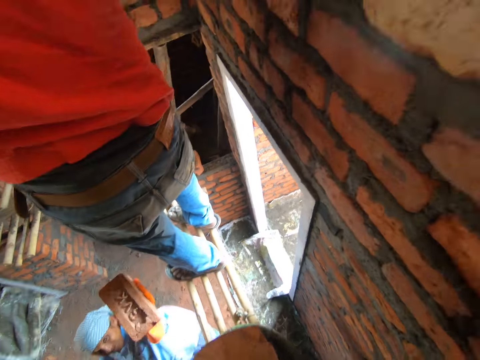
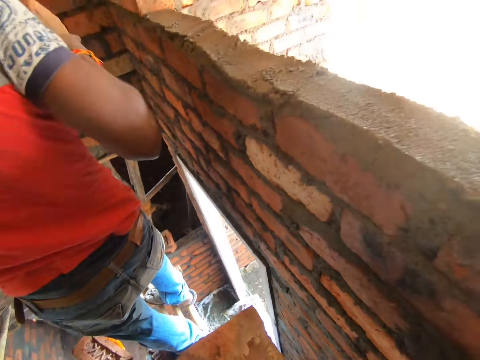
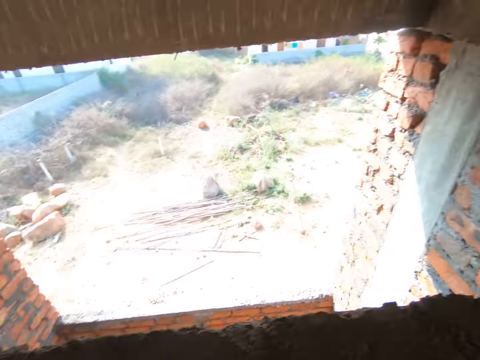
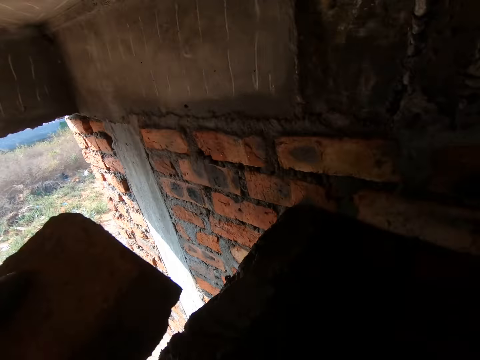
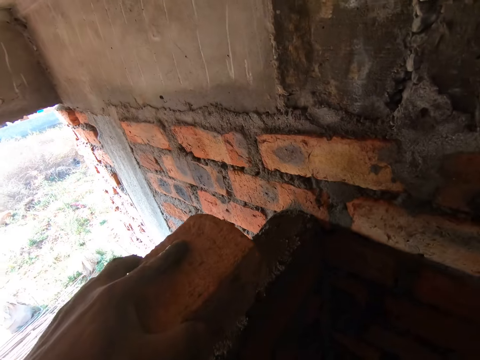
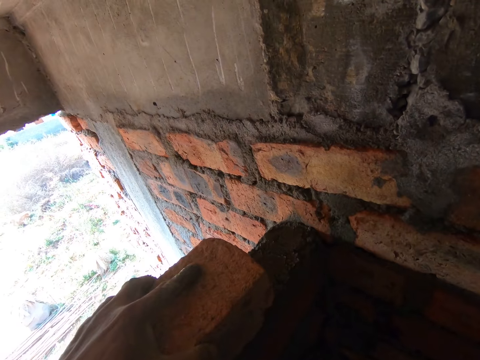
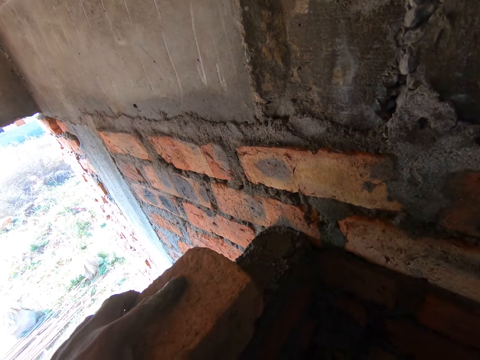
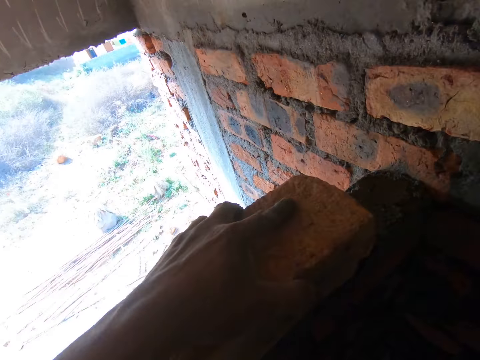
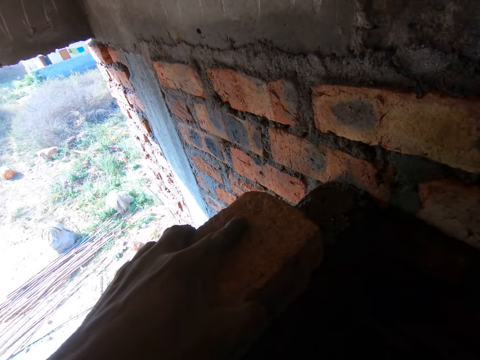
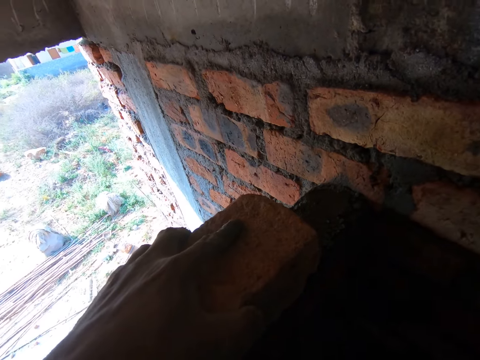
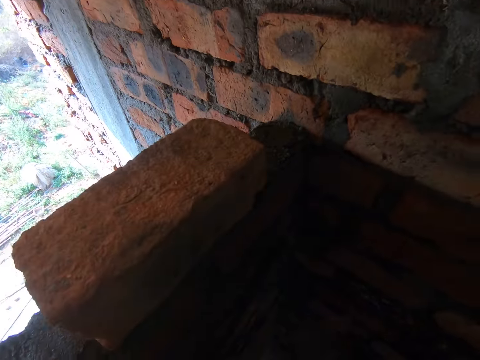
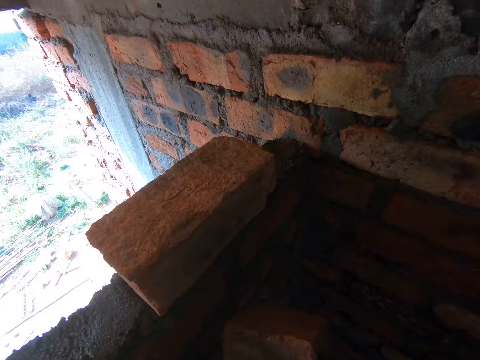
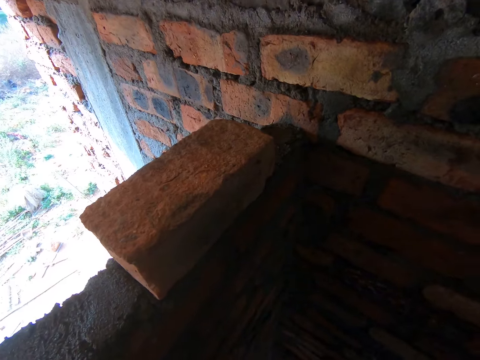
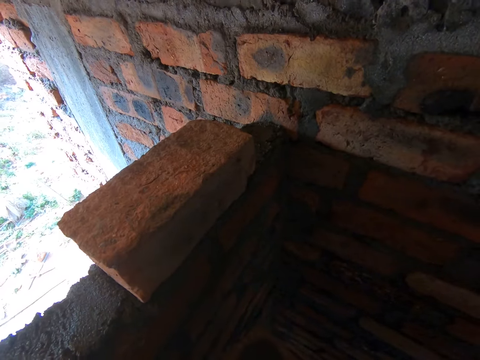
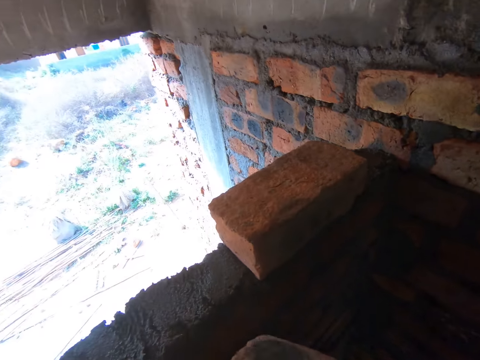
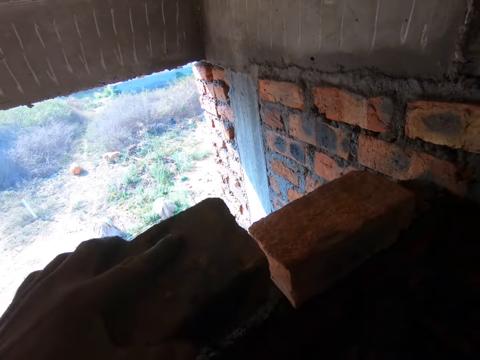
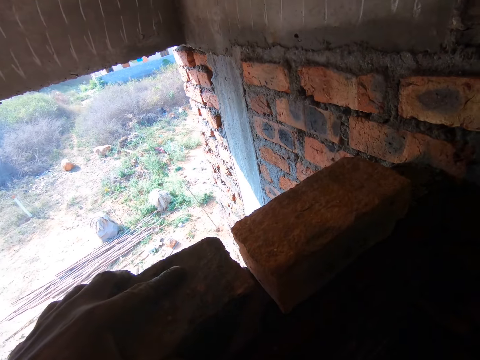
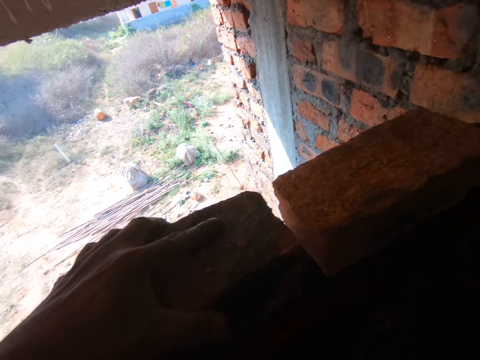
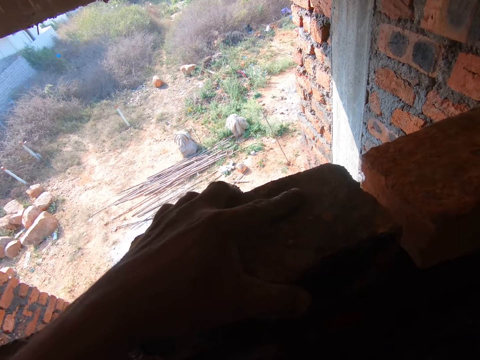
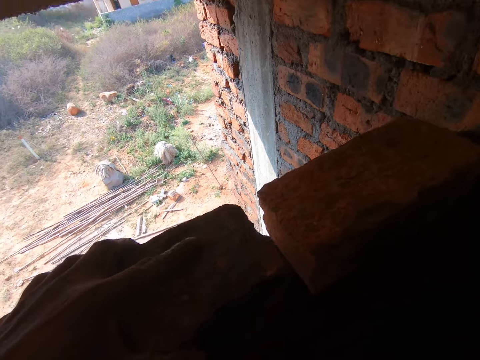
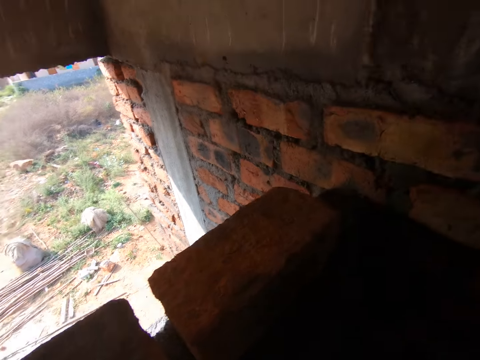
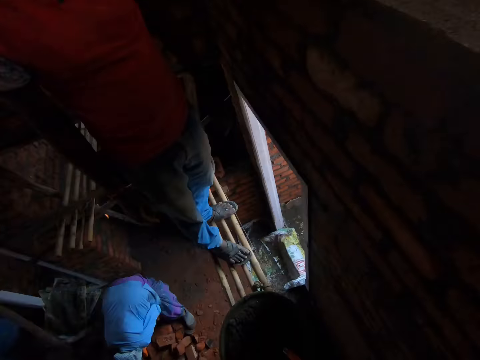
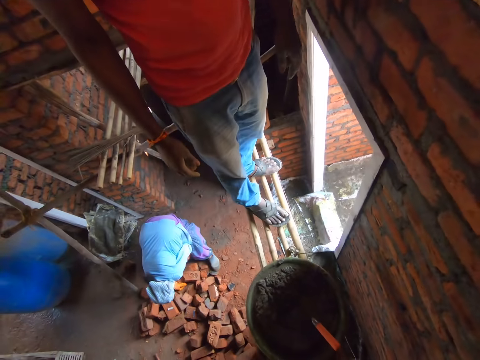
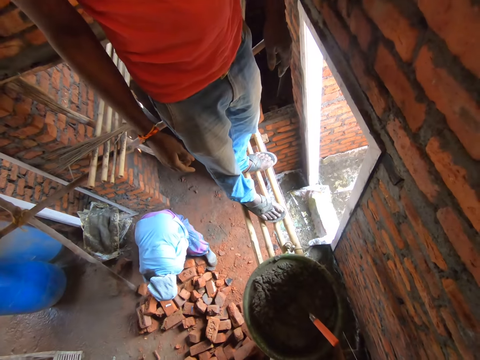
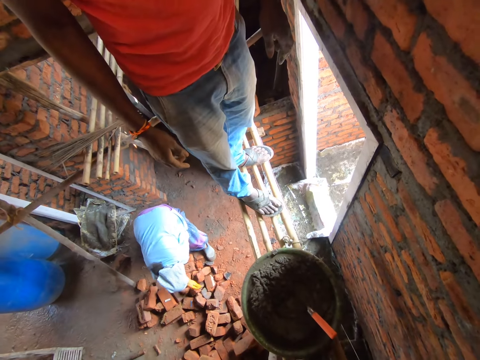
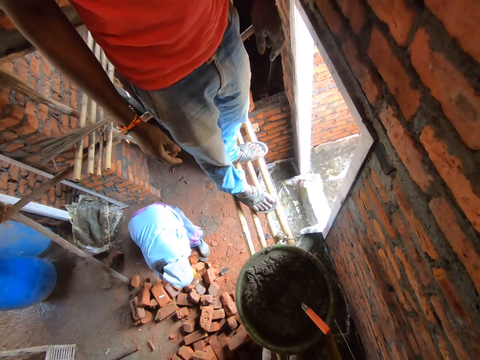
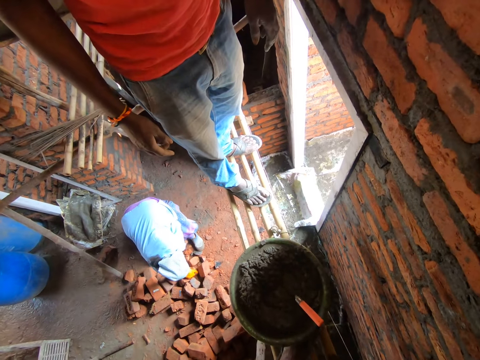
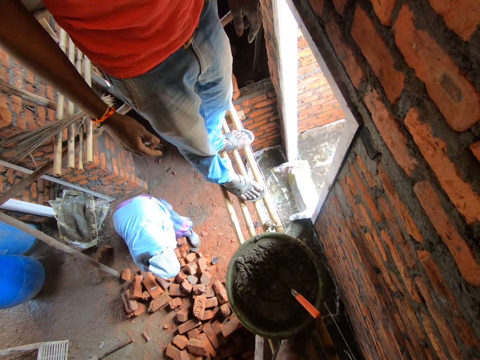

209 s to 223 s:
The camera wearer turns around. They put bricks on the wall, on the concrete. They interact with a person. They look. They put a brick on the concrete. They look around the place. They turn around. They look.

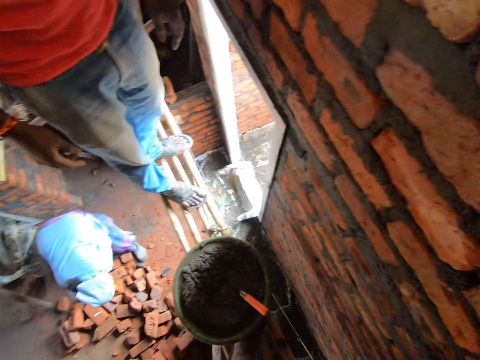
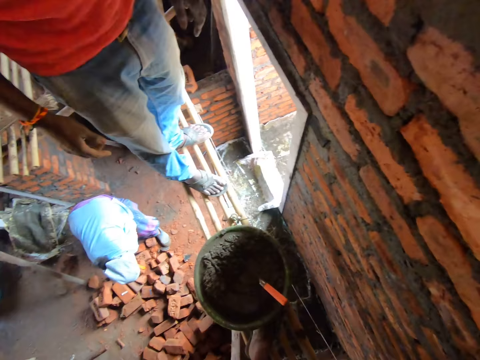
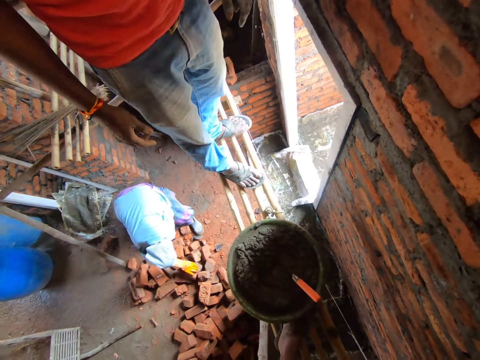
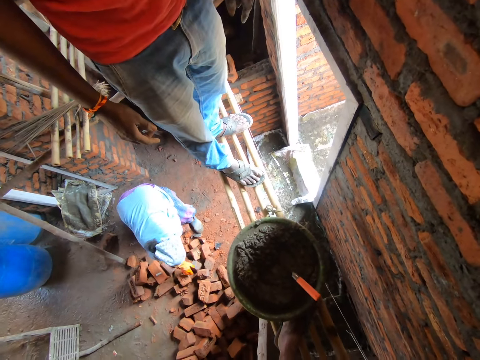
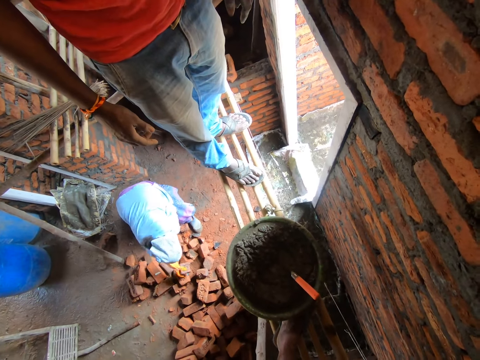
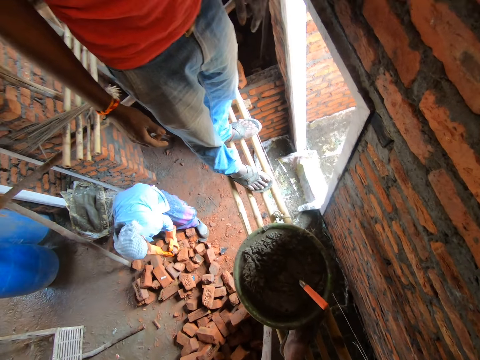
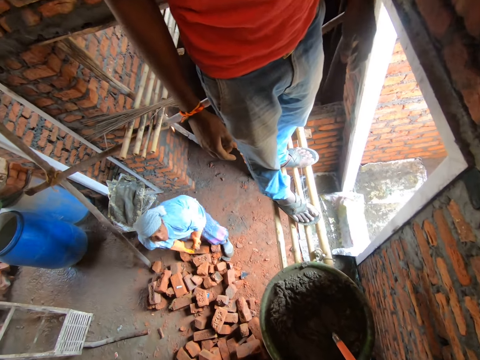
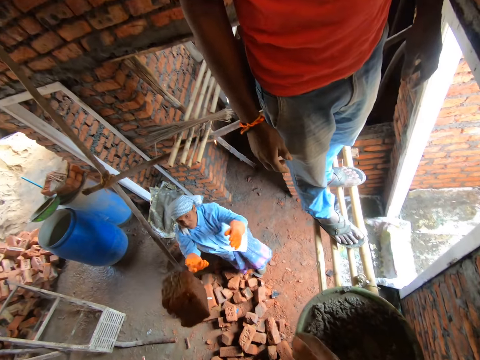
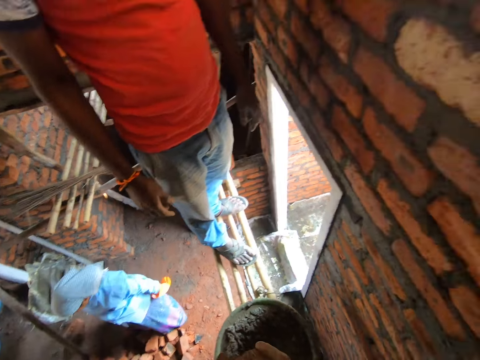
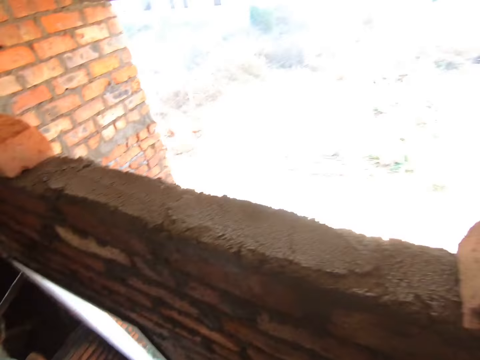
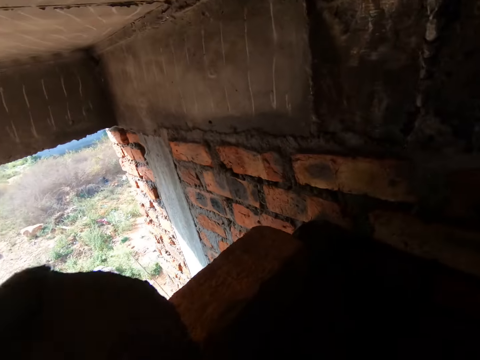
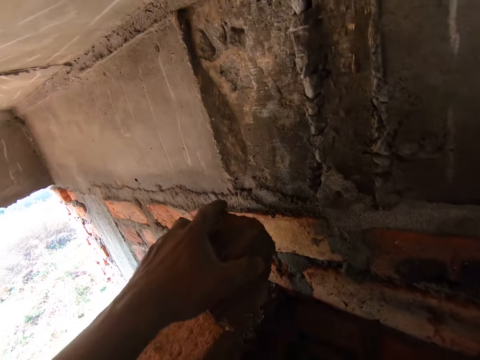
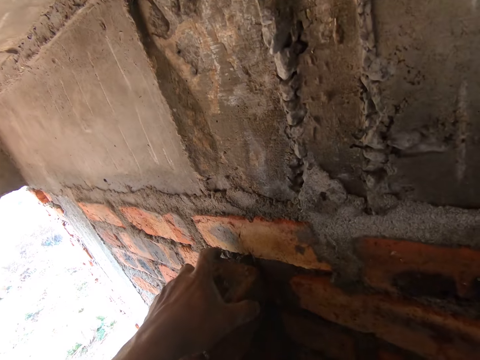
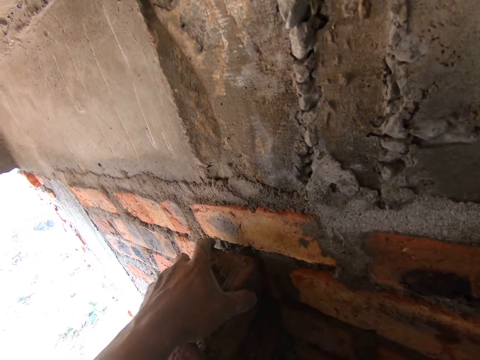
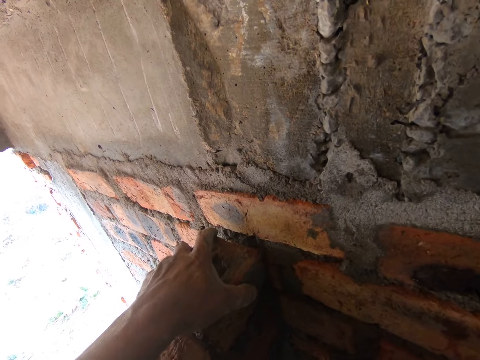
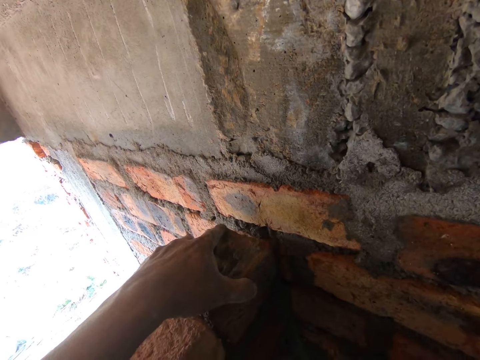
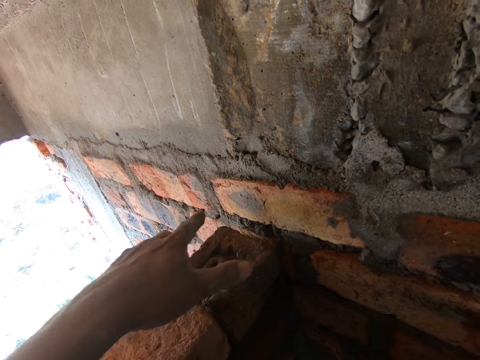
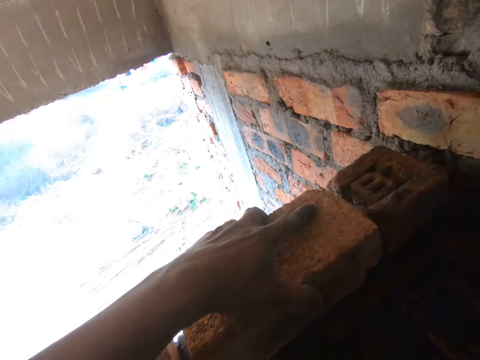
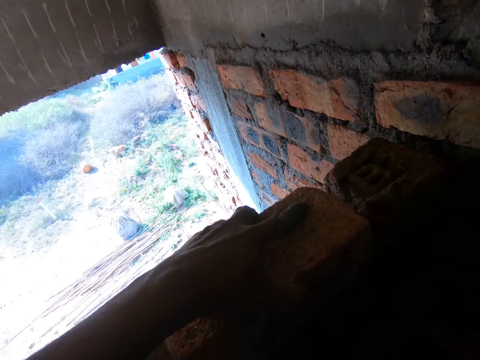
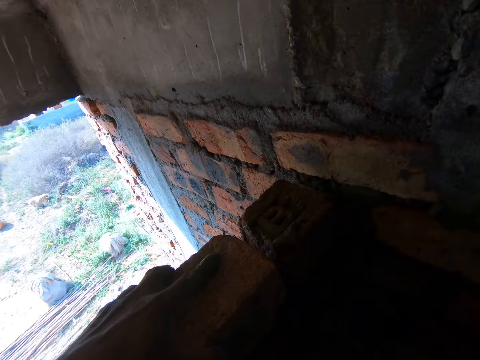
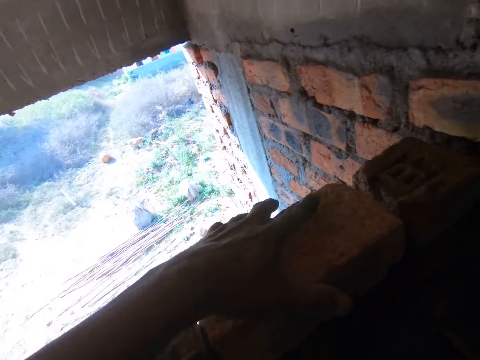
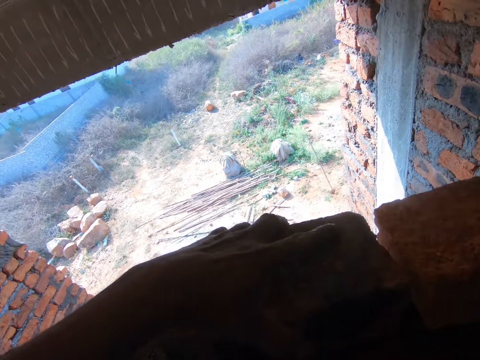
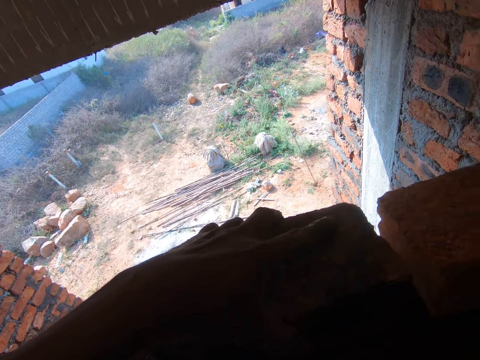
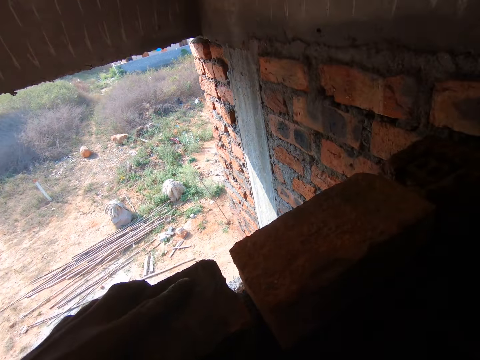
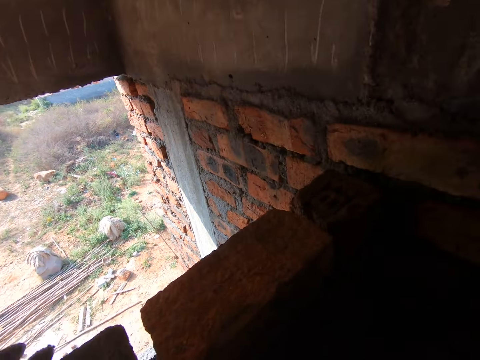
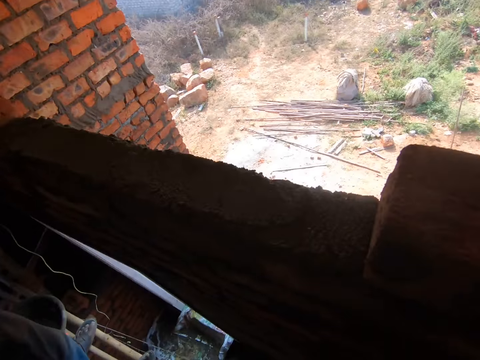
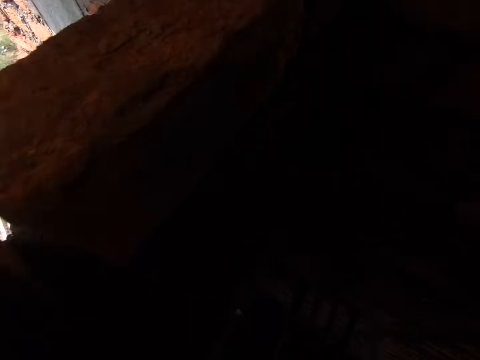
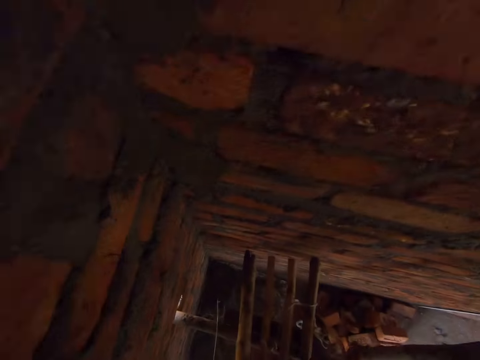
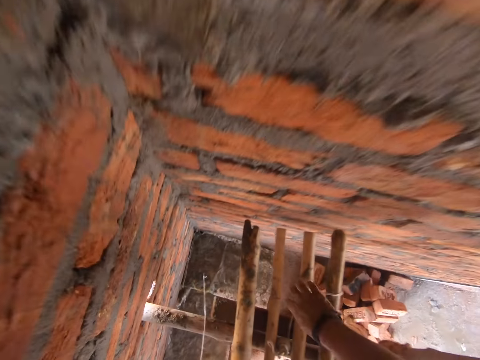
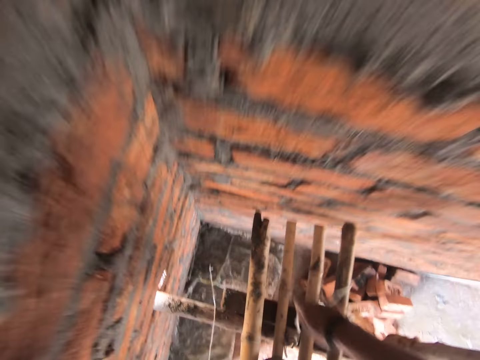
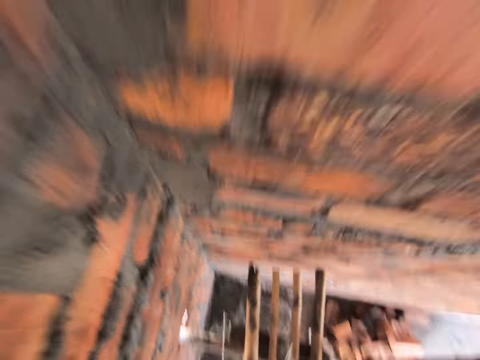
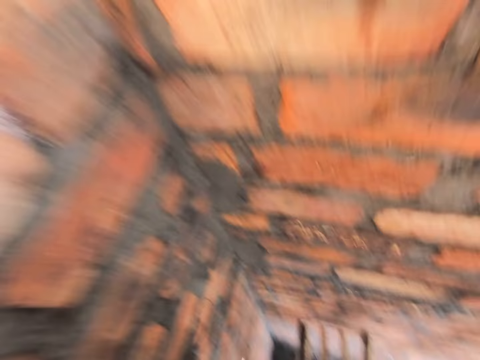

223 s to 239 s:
The camera wearer talks. A man throws a brick to the camera wearer. The camera wearer takes the brick. They turn around. They put the brick on the wall, on the concrete. They move bricks on the wall. They adjust a brick. They move the left hand. They adjust a brick. They look around. They pick up a plumb bob from the scaffold.
